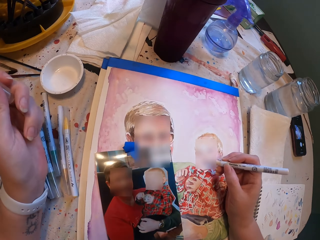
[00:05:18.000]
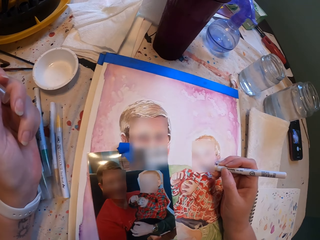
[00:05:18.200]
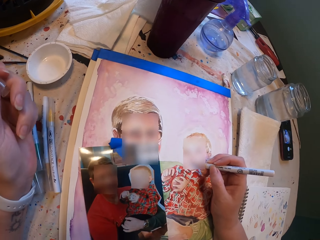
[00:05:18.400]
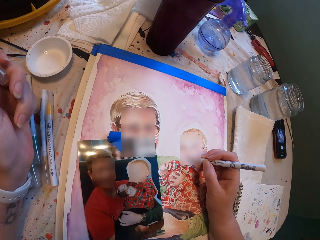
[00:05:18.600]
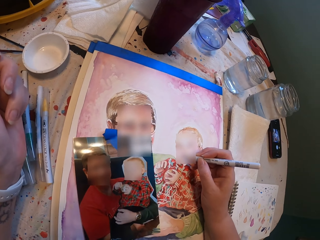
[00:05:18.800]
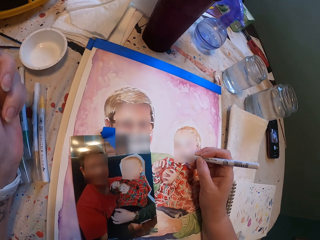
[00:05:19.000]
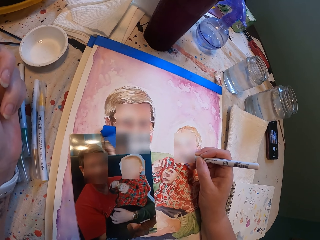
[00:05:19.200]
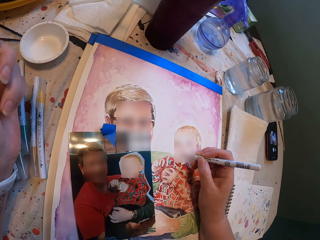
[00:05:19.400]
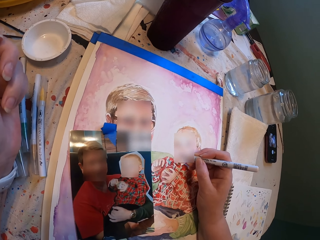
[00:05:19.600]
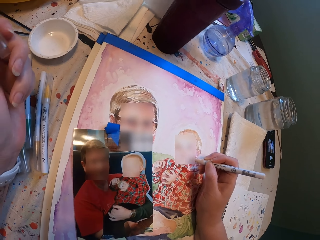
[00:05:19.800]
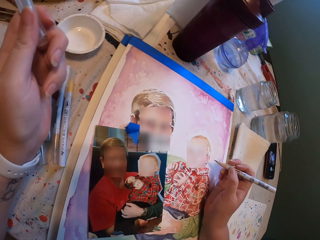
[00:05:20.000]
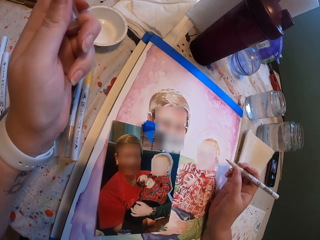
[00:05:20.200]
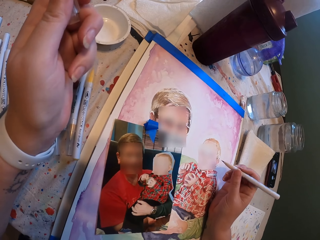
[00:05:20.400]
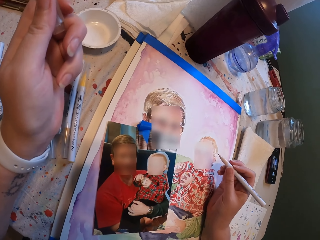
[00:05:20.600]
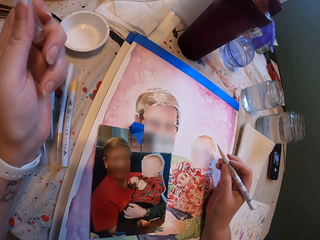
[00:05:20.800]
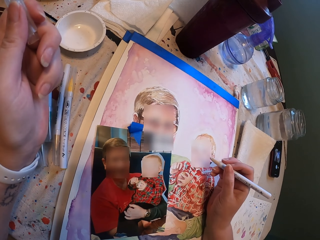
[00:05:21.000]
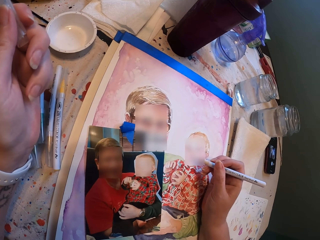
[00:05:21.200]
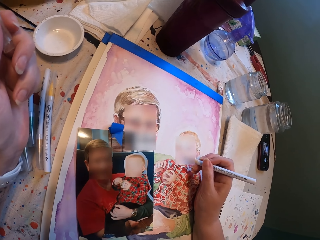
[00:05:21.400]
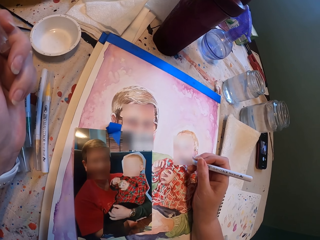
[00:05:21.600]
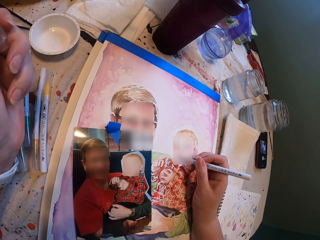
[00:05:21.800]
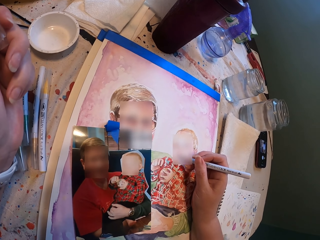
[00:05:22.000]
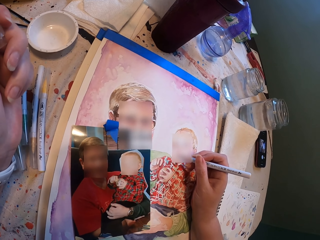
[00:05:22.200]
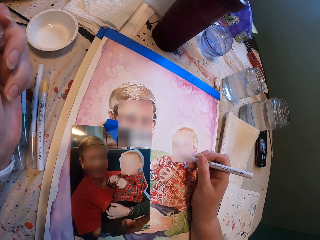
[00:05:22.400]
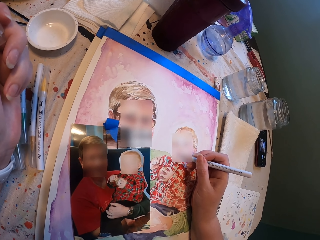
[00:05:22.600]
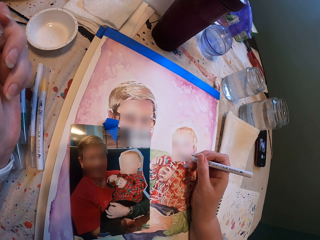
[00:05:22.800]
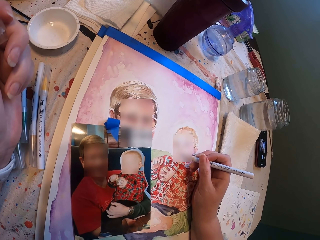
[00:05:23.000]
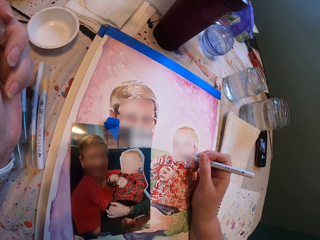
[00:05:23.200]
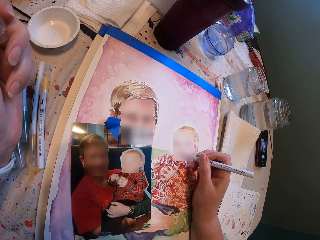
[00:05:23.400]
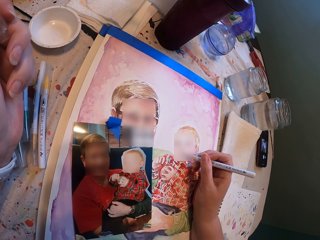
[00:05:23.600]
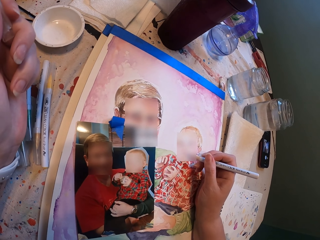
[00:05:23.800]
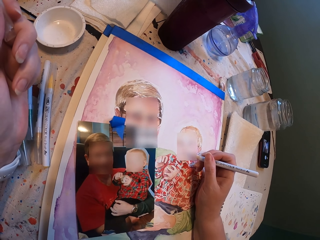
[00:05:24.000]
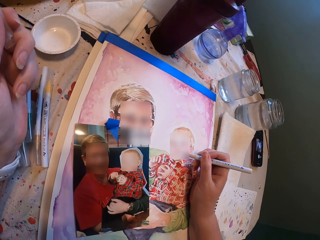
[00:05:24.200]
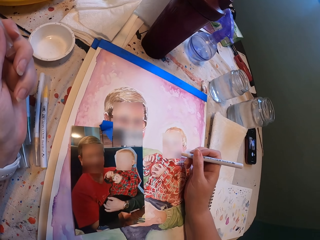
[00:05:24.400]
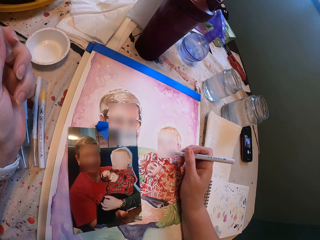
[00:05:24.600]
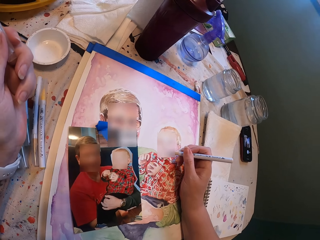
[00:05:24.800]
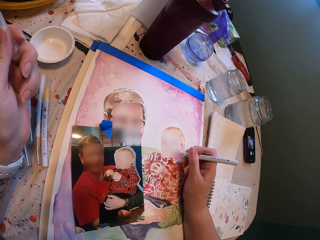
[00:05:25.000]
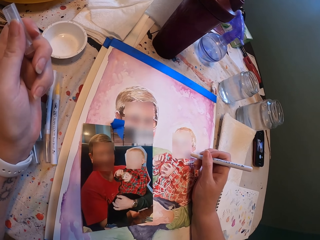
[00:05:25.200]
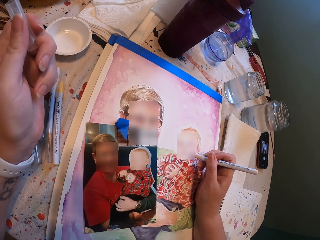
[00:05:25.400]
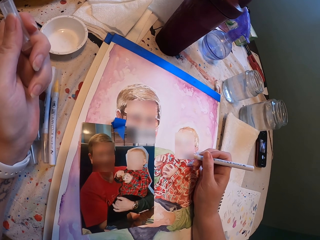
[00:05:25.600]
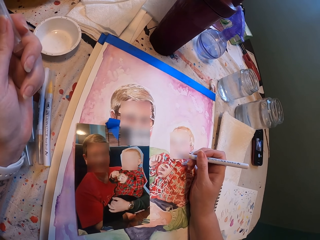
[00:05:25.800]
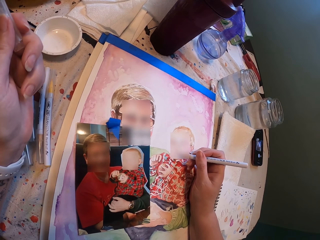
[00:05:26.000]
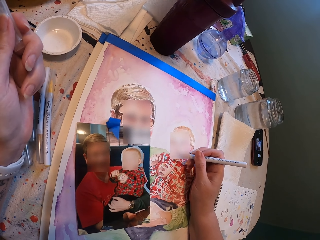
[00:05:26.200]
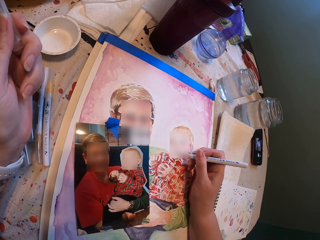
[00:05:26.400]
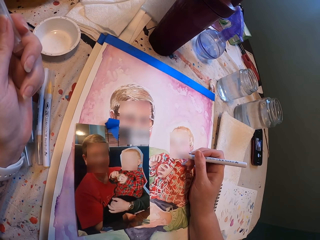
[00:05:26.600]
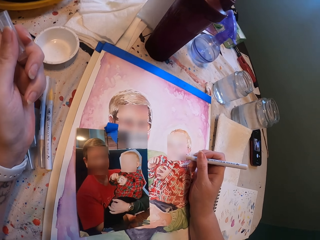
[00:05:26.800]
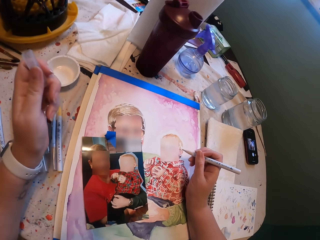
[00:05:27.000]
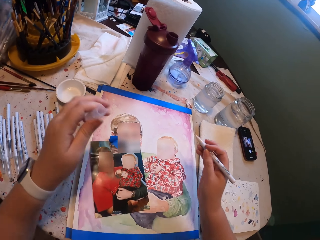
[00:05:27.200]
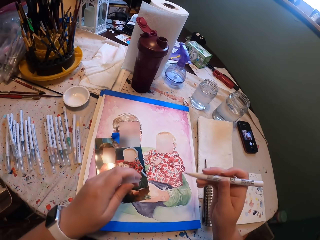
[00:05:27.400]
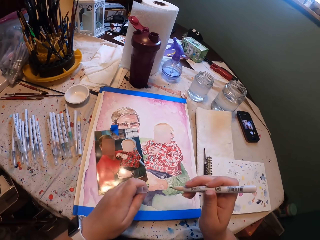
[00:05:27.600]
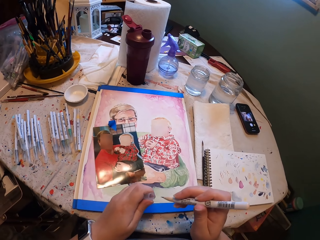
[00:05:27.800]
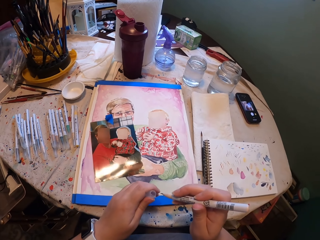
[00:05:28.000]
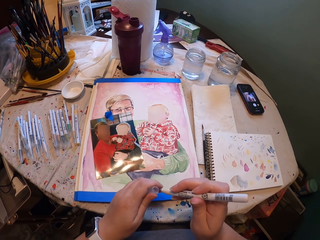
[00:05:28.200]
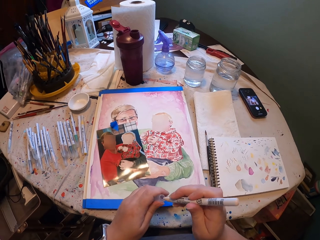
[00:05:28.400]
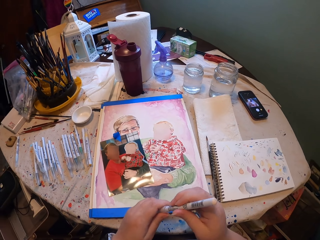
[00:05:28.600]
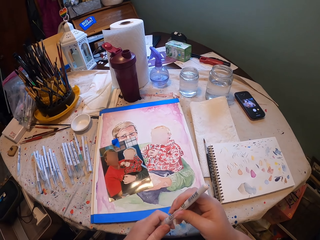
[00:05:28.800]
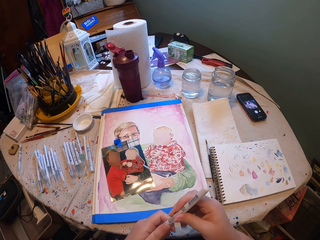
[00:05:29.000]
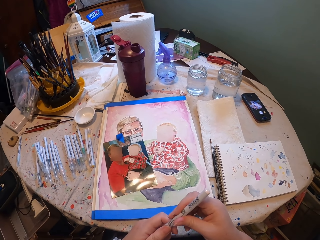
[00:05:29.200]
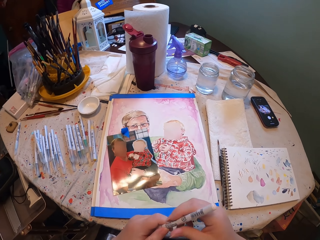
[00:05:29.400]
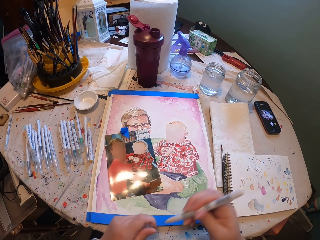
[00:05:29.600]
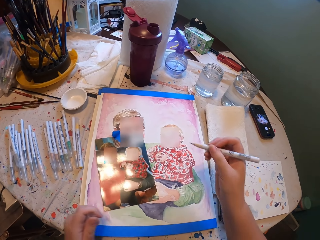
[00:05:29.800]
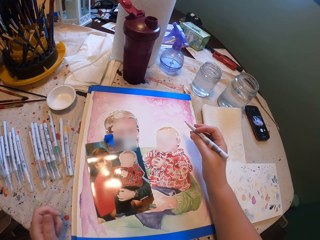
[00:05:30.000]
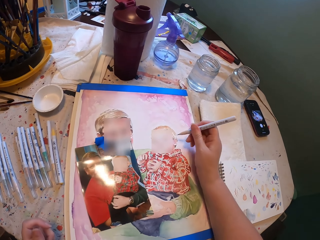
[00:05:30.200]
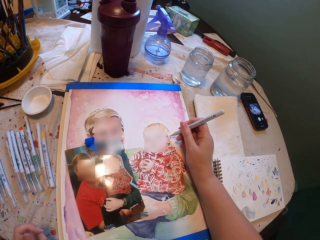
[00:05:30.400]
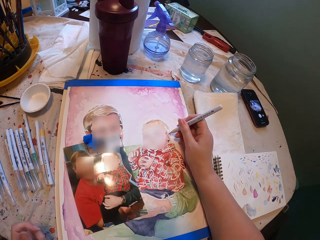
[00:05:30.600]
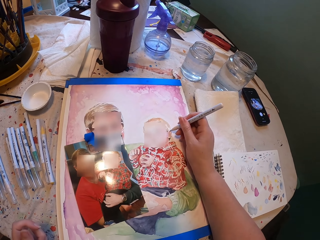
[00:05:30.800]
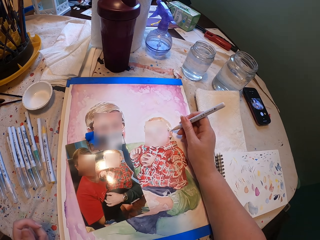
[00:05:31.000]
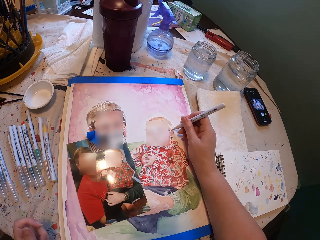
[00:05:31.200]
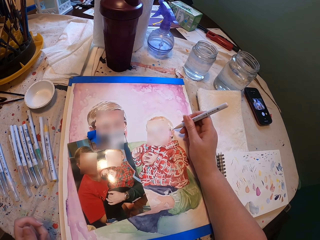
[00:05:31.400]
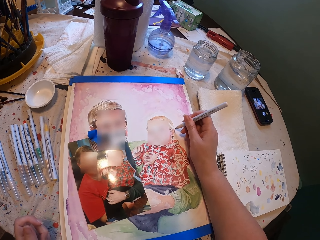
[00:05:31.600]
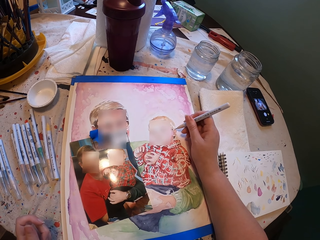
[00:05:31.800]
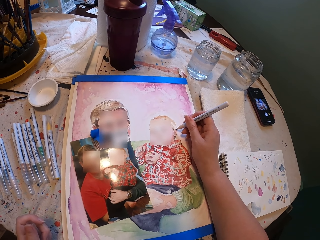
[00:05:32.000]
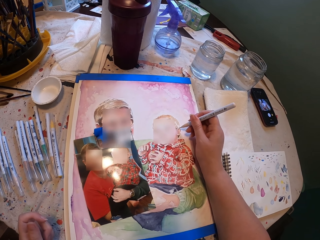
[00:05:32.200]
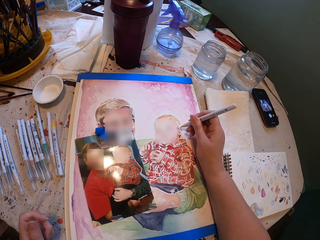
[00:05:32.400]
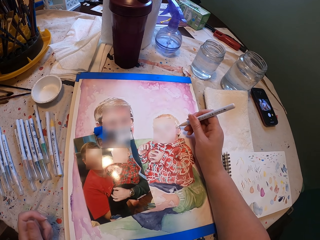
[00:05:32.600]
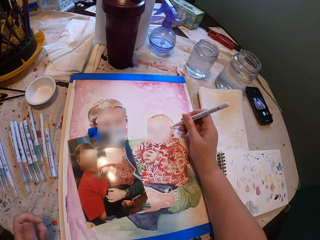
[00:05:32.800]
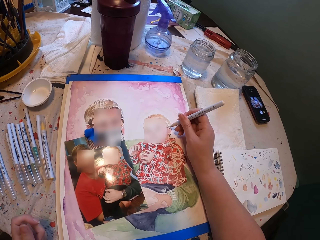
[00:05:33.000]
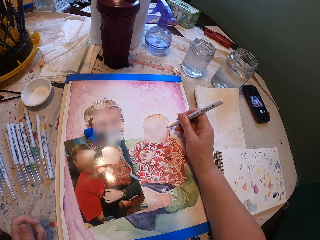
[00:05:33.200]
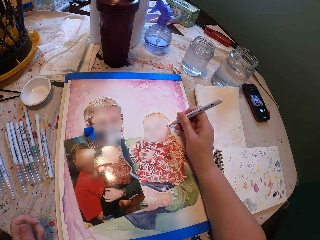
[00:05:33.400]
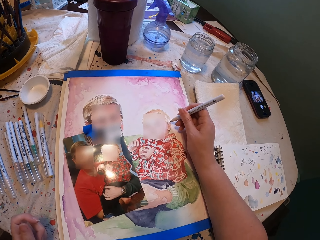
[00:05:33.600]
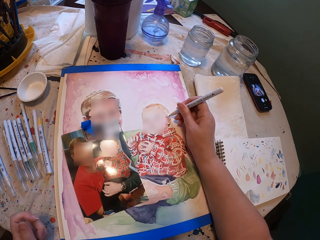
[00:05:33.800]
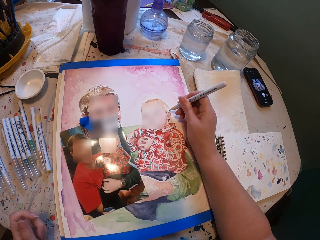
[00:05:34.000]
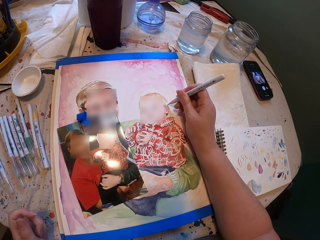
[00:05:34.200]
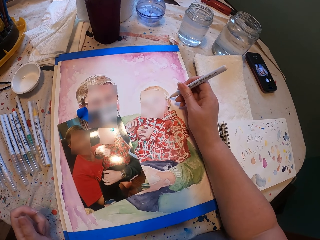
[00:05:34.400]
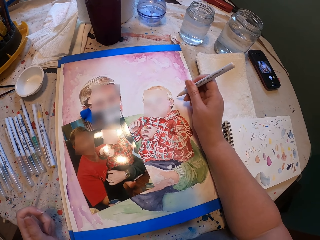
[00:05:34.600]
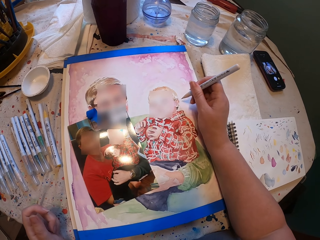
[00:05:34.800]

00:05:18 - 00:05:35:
The camera wearer paints the picture. They close the pen with a lid. They open the pen lid and paint the picture.

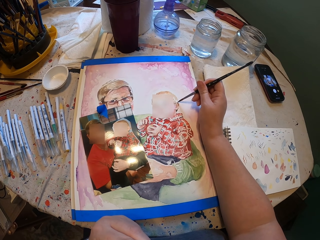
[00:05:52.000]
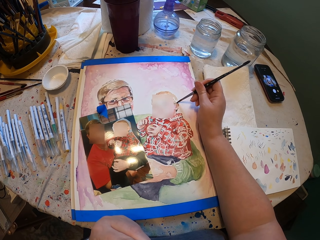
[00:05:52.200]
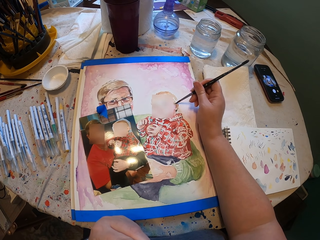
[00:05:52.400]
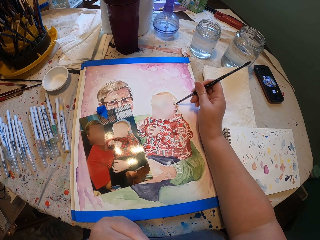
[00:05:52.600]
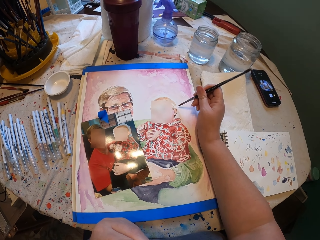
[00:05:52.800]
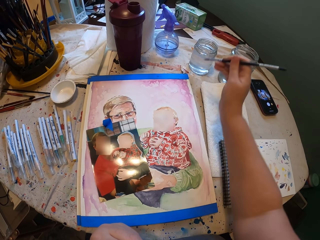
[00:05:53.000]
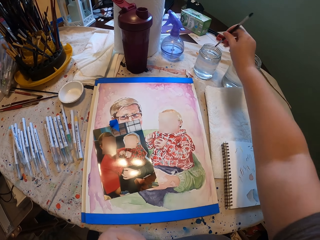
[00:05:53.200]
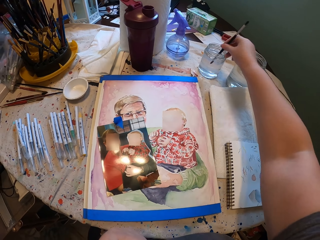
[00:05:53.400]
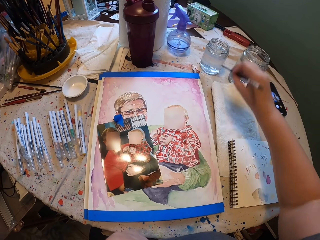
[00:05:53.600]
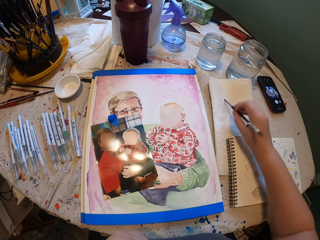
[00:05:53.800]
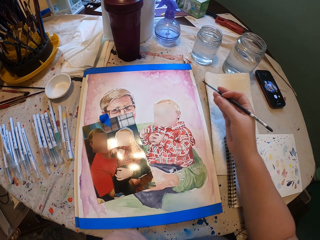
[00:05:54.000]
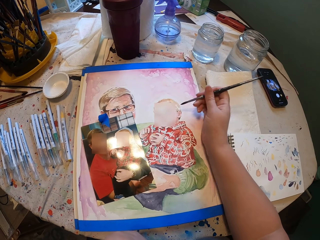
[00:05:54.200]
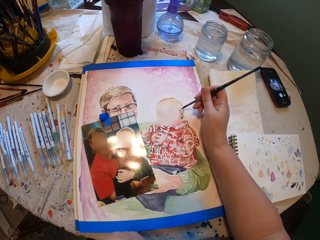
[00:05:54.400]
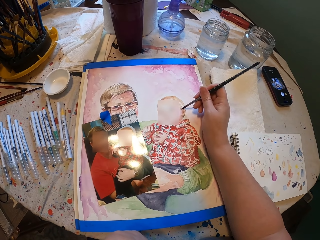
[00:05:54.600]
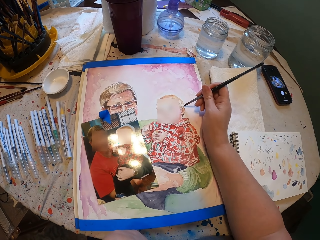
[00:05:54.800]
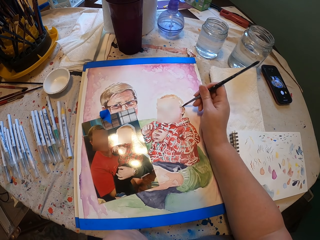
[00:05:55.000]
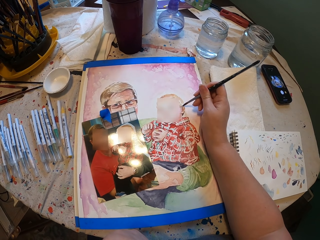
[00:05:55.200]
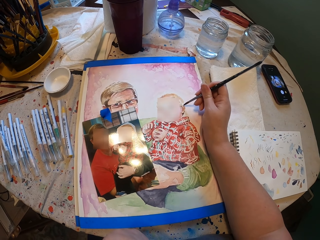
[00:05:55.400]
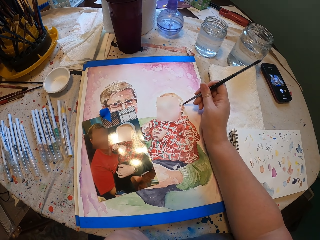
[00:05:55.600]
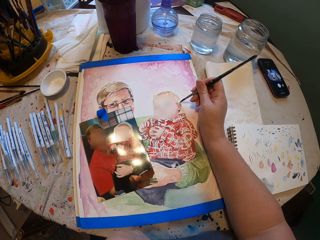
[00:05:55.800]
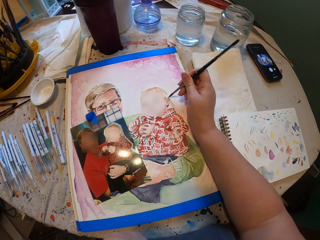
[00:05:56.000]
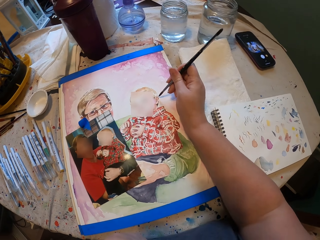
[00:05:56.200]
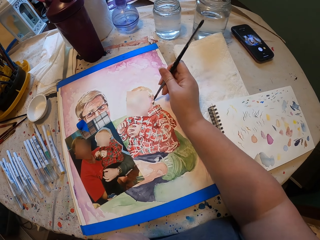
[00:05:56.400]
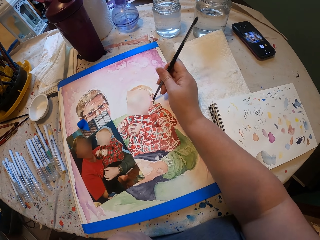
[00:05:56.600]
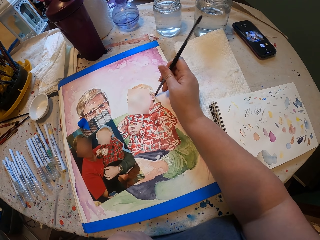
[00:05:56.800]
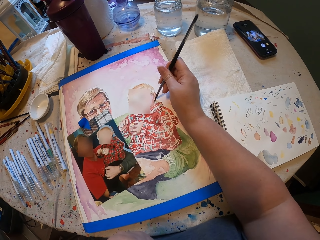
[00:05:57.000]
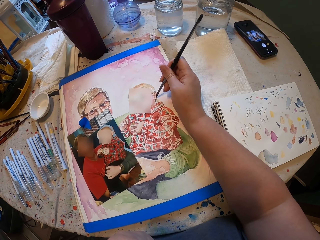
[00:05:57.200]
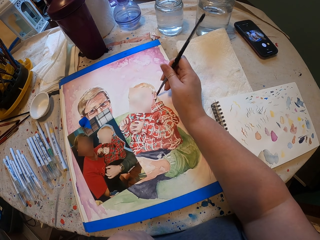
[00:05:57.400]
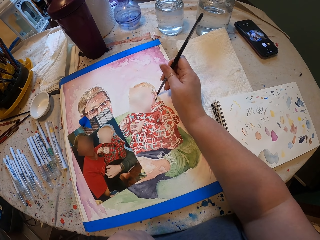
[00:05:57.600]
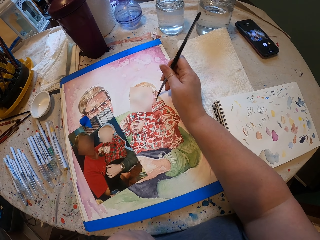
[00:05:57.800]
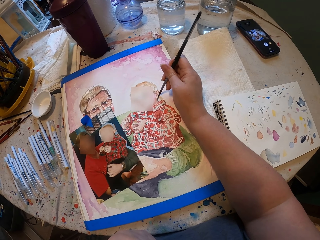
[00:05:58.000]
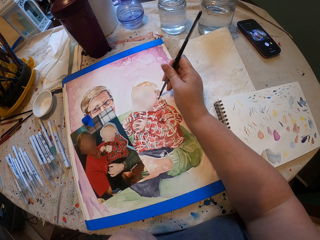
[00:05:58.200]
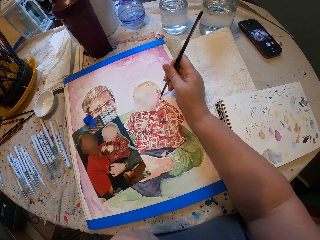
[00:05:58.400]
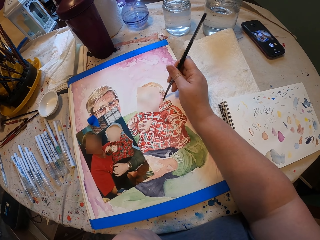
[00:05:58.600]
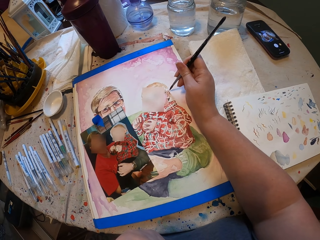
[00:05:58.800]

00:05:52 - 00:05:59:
The camera wearer dips the paint brush into the water in a bottle. They reduce the water from the brush, rub the brush on a paper and shade the drawing.
